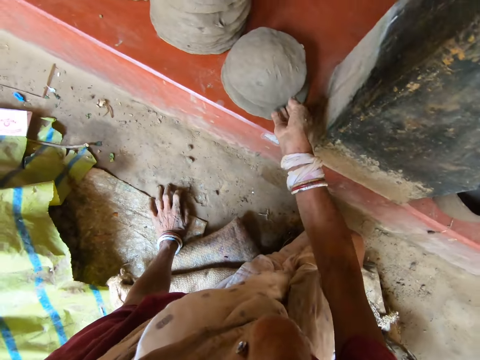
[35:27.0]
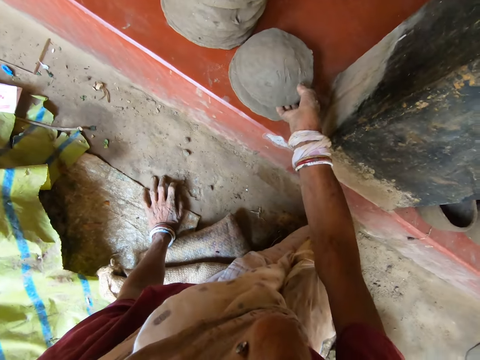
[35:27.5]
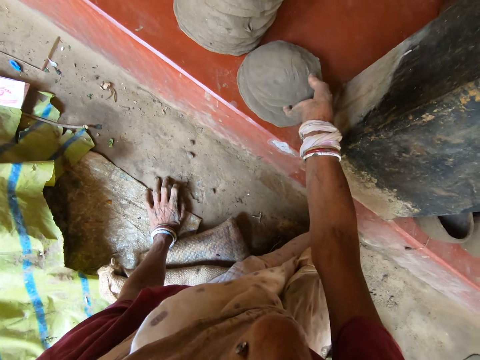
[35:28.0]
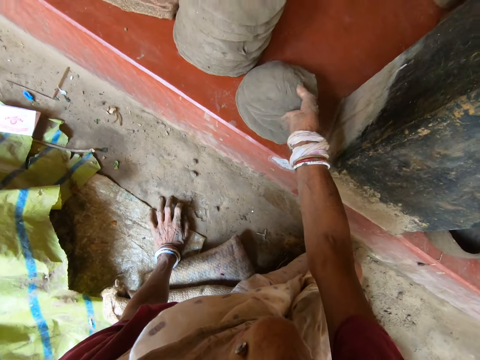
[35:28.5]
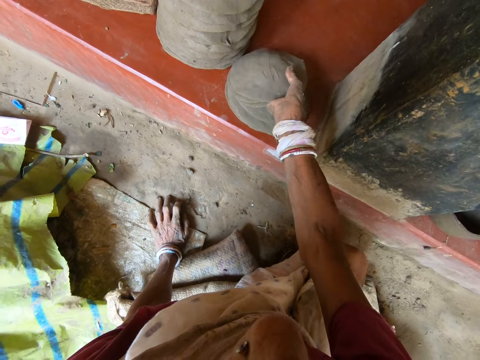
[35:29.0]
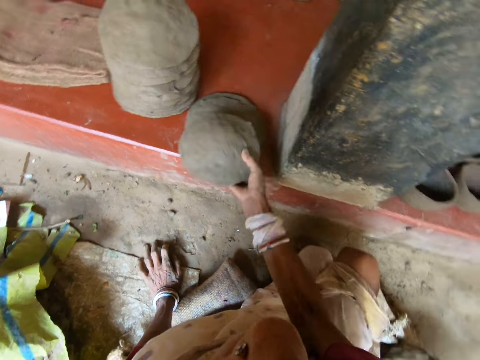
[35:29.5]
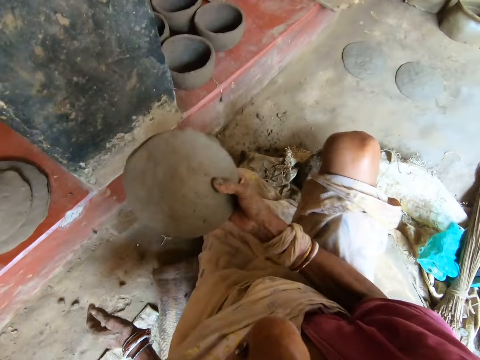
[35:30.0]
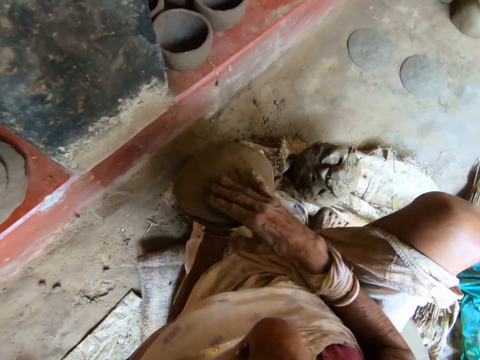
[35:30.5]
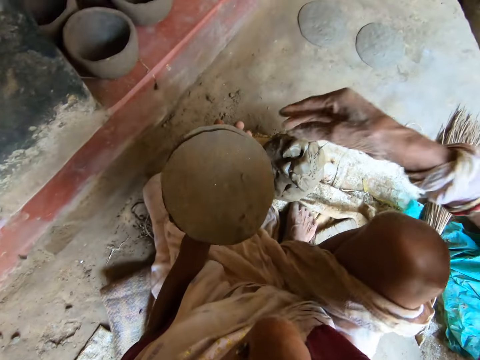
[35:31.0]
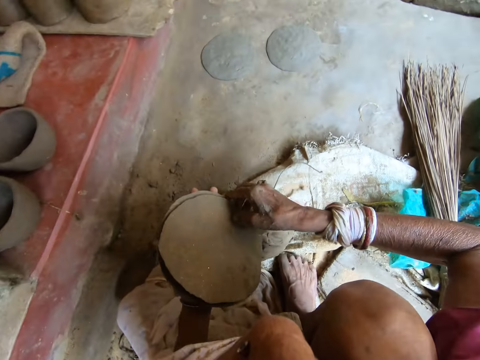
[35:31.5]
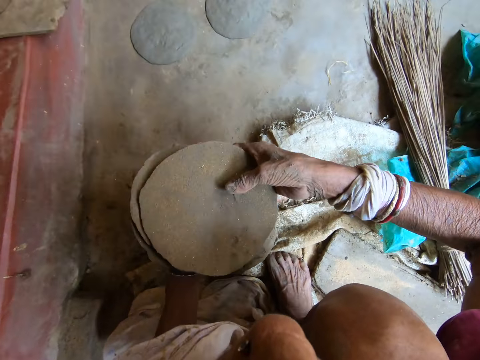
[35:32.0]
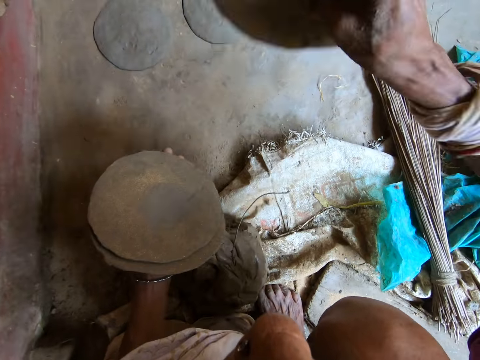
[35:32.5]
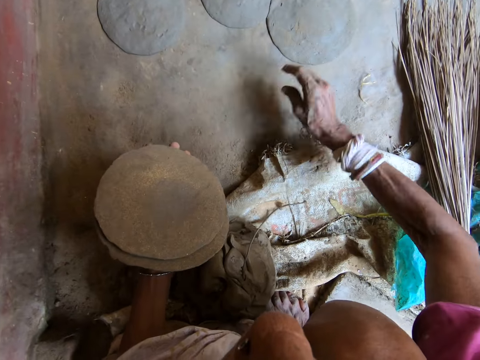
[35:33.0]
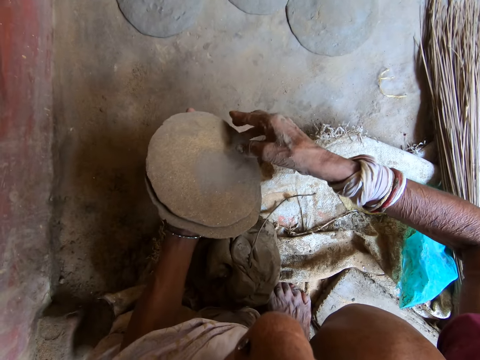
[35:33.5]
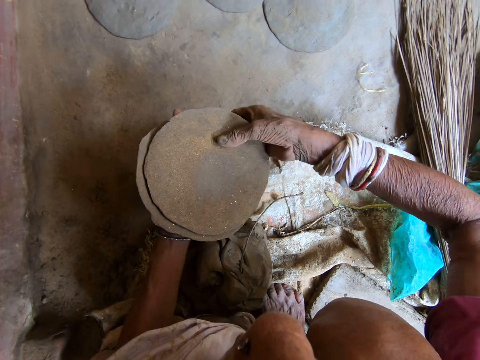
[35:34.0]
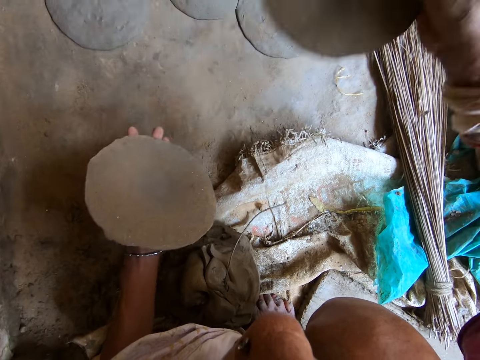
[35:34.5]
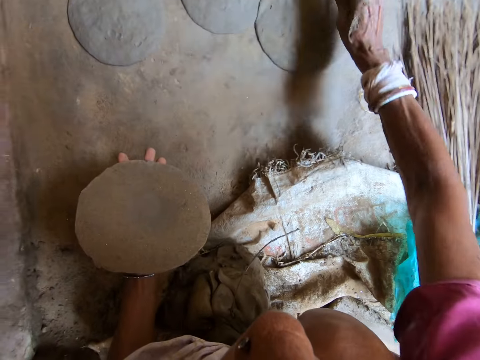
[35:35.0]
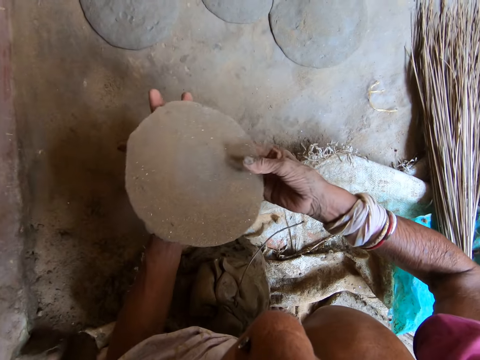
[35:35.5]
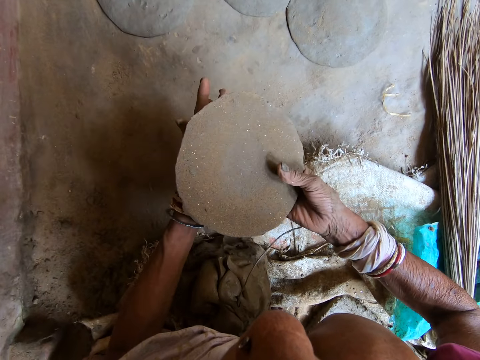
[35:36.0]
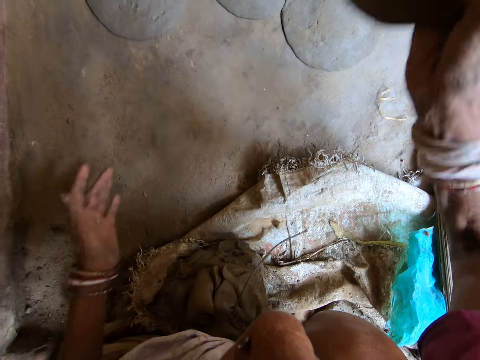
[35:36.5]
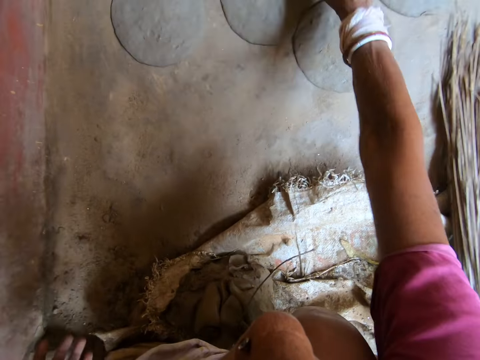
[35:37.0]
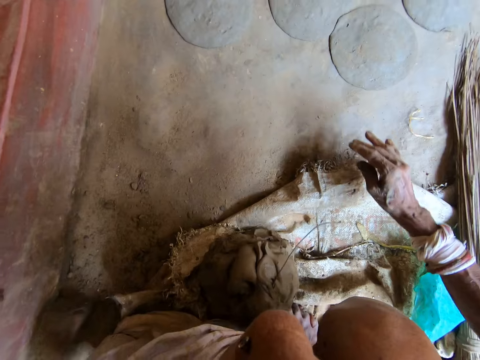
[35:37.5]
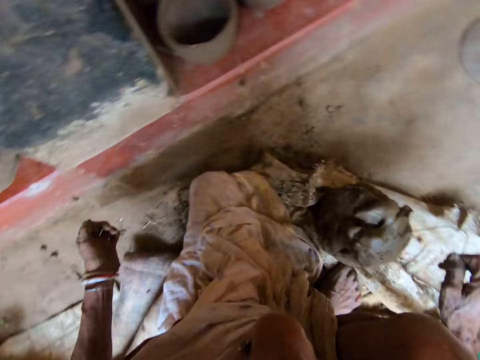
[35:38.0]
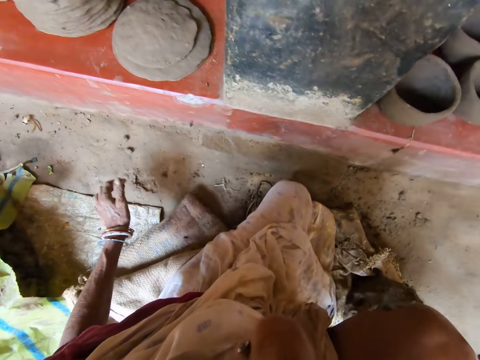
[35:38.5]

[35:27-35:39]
The camera wearer picks three flattened clay or craft clay covers from a pile of flattened clay on the concrete elevation with her right hand. She passes the three flattened clay to her left hand. She picks the flattened clay from her left hand with her right hand. She holds the craft clay cover with both hands. She drops the flattened clay on the ground with her right hand and picks the flattened clay from her left hand with her right hand. She separates the craft clay cover. She drops the flattened clay on the ground with her right hand, picks the flattened clay from her left hand with her right hand, and drops the flattened clay on the ground with her right hand.

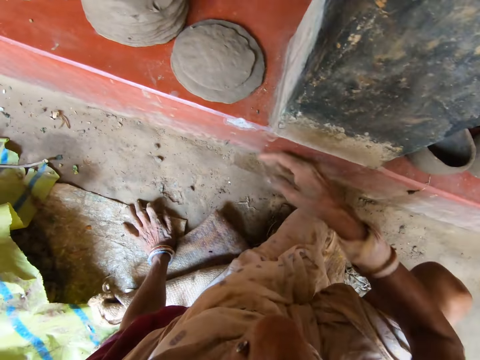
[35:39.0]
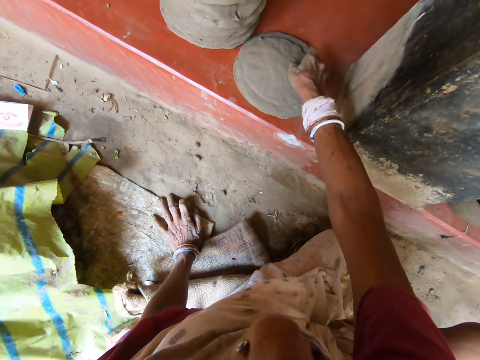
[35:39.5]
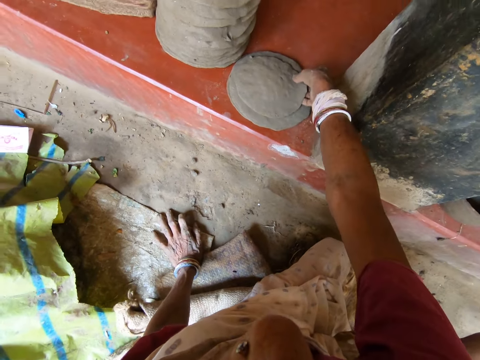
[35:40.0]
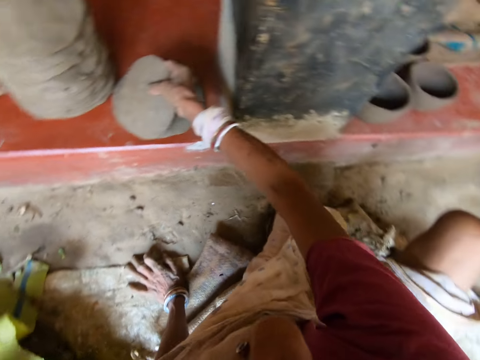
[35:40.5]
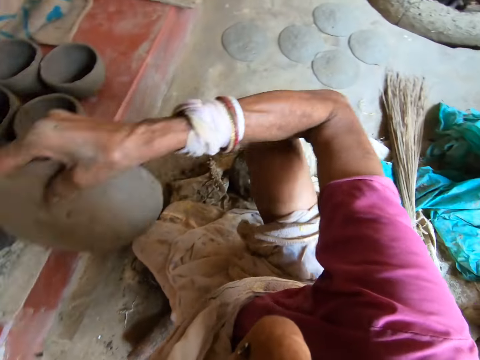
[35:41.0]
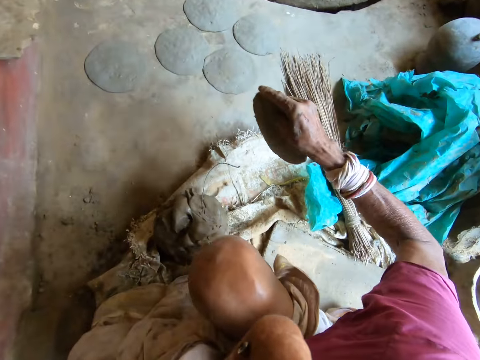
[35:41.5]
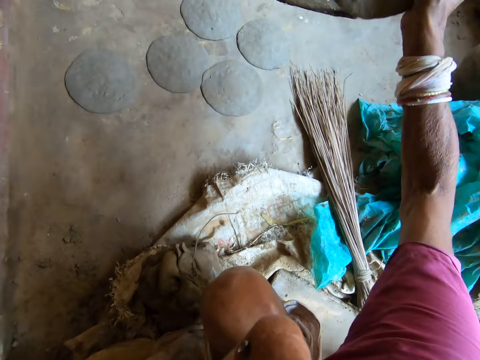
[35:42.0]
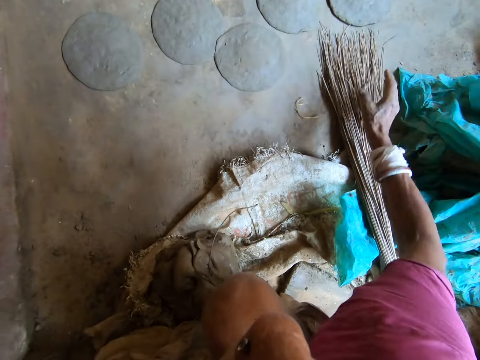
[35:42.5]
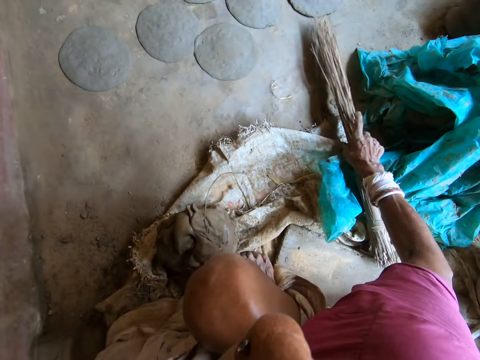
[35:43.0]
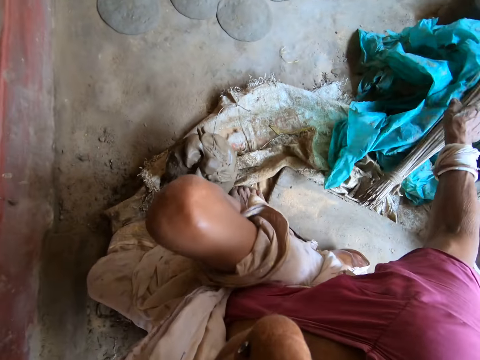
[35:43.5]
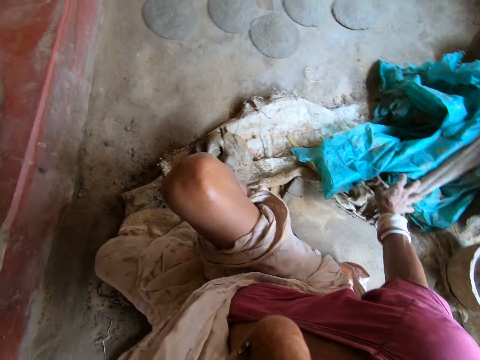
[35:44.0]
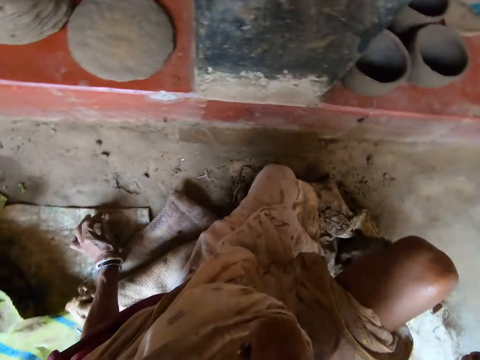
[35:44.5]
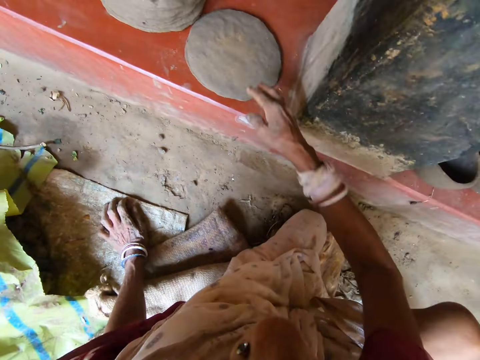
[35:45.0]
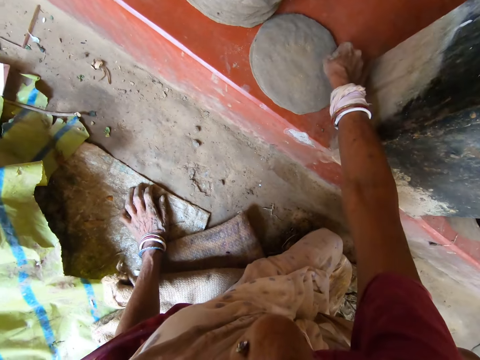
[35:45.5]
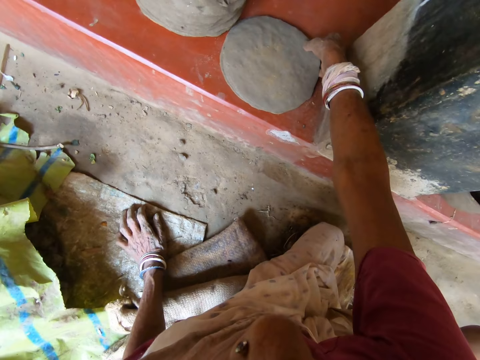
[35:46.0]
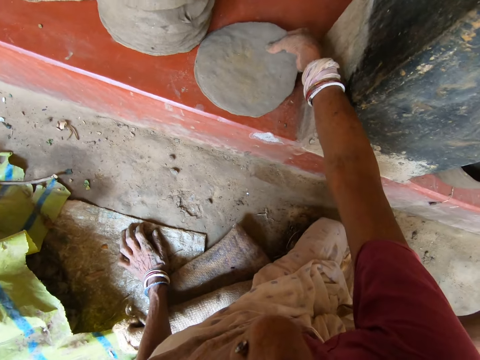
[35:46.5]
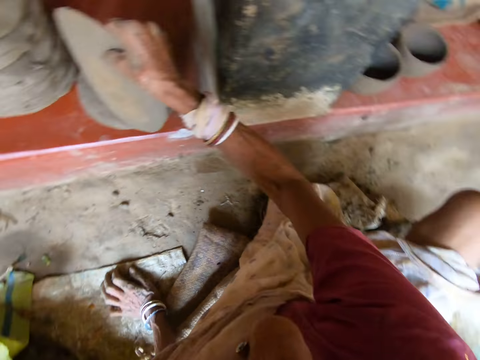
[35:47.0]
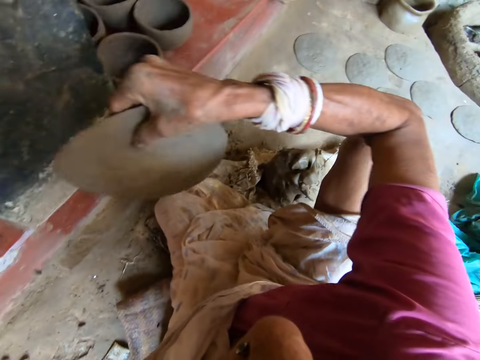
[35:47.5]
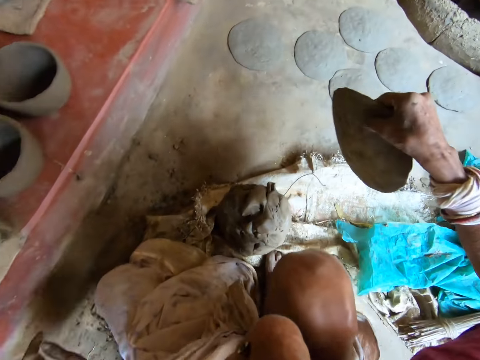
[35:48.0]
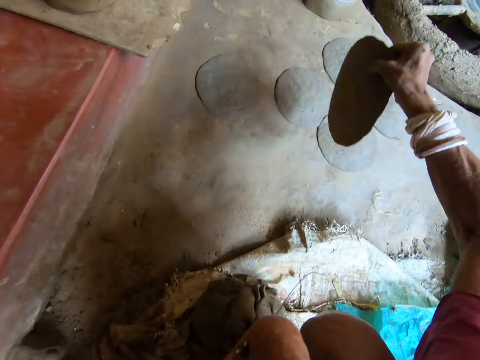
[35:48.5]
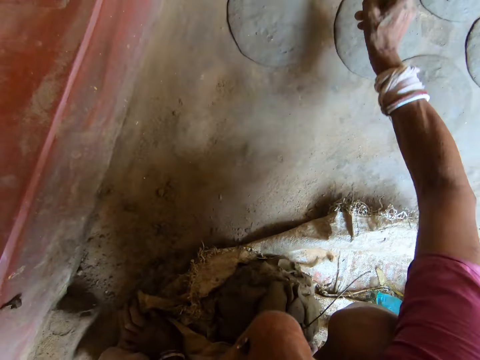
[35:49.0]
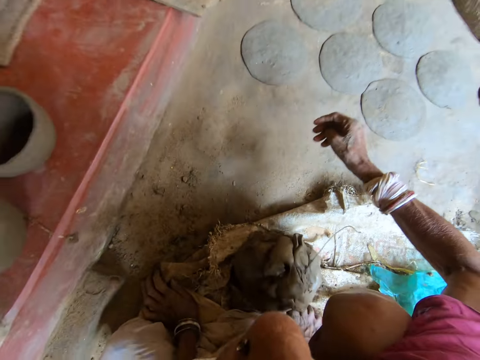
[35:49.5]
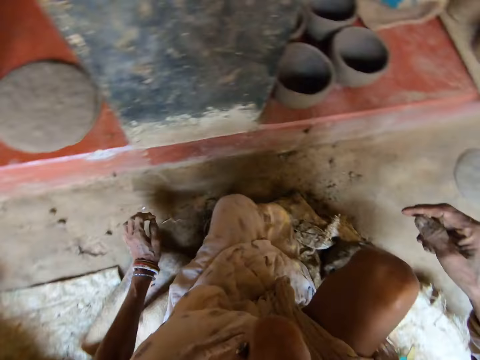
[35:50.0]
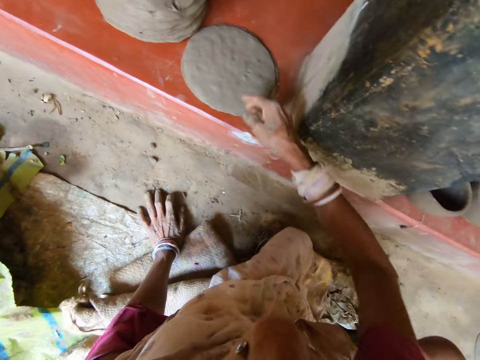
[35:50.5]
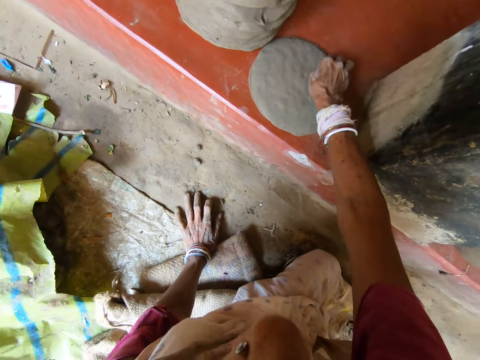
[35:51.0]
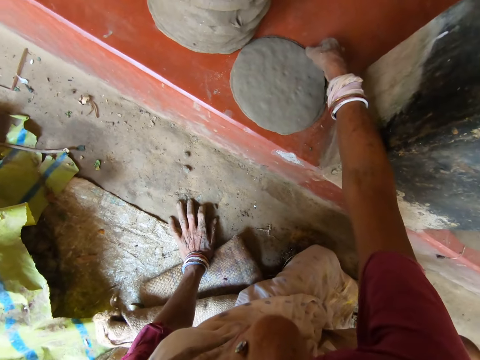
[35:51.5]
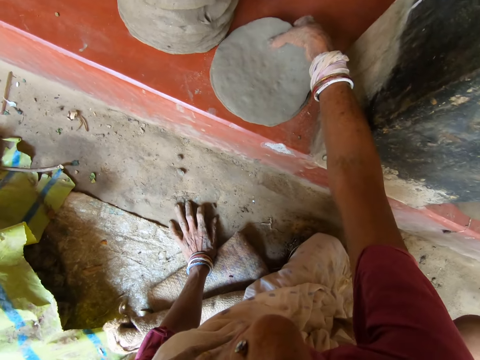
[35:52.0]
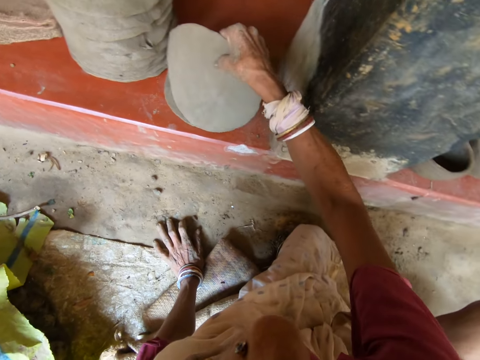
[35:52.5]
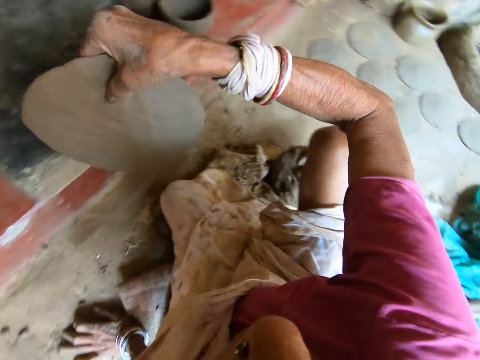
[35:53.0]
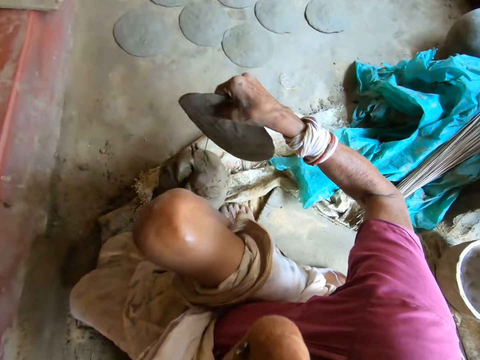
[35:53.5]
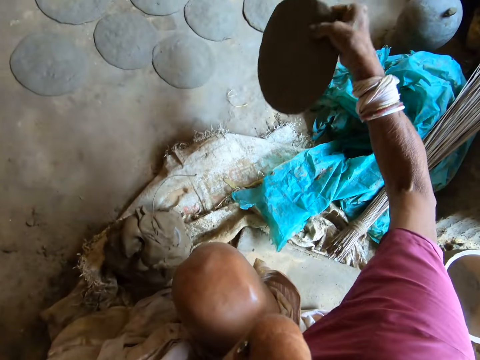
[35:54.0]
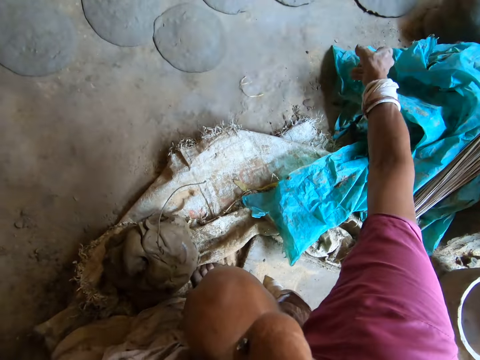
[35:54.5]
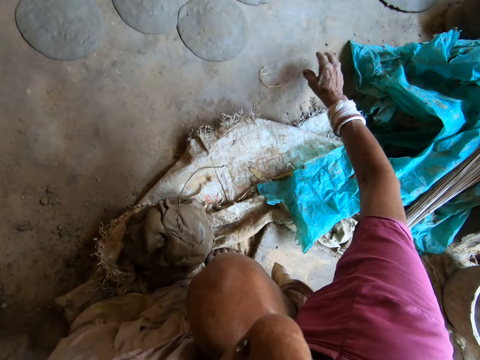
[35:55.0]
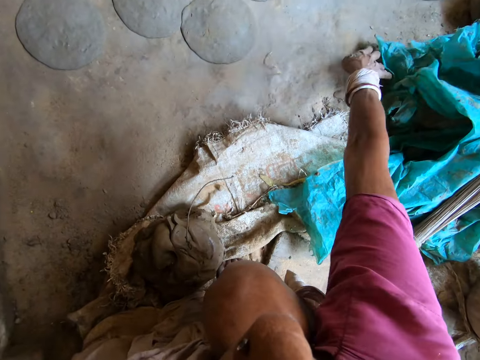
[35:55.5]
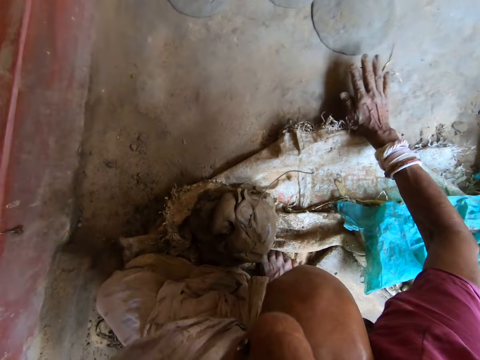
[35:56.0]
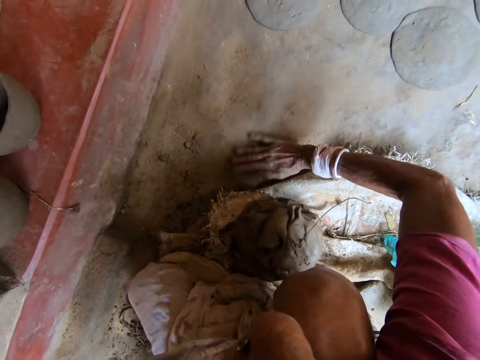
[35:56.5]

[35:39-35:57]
The camera wearer picks a flattened clay or craft clay cover from the concrete elevation with her right hand. She drops the flattened clay on the ground with her right hand. She picks the broom from the ground with her right hand. She holds the broom. She drops the broom on the sack with her right hand. She picks a flattened clay from the concrete elevation with her right hand. She drops the flattened clay on the ground with her right hand. She picks a flattened clay from the concrete elevation with her right hand. She holds the craft clay cover. She throws clay to the floor. She drops the piece of moulded clay in her right hand on the ground. She wipes the ground with her right hand.
